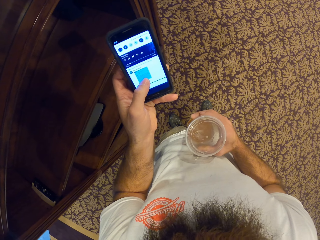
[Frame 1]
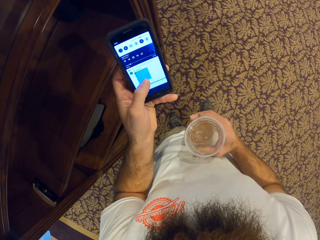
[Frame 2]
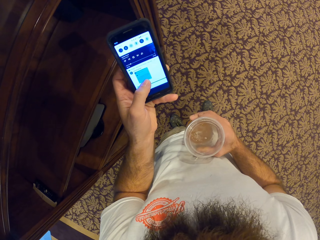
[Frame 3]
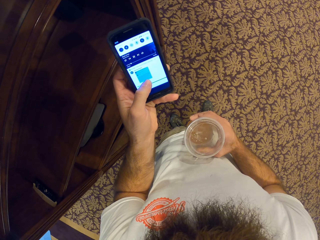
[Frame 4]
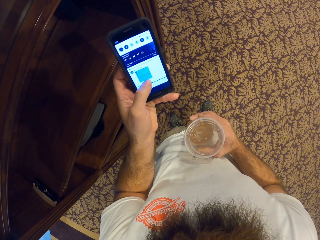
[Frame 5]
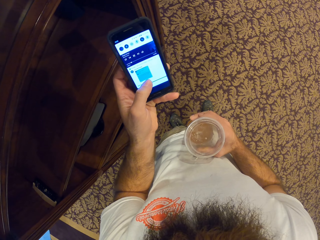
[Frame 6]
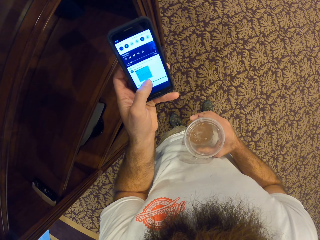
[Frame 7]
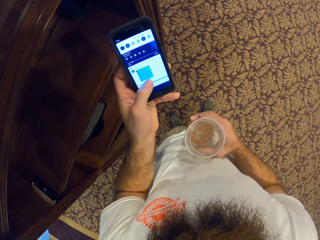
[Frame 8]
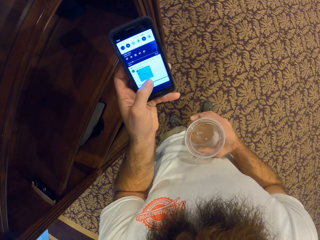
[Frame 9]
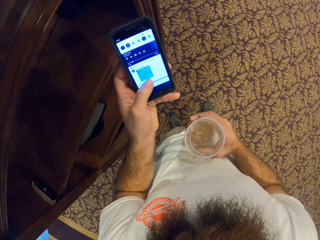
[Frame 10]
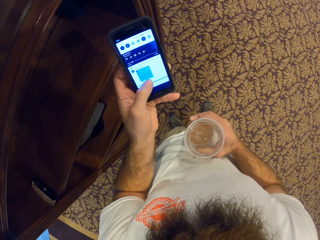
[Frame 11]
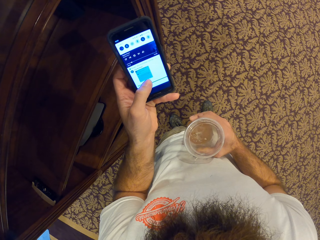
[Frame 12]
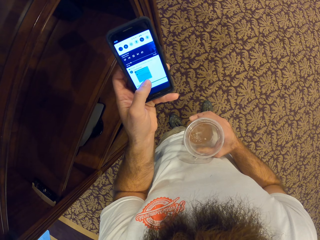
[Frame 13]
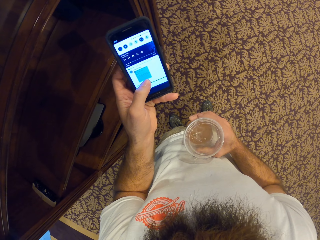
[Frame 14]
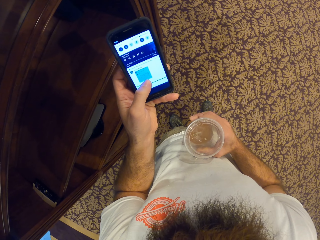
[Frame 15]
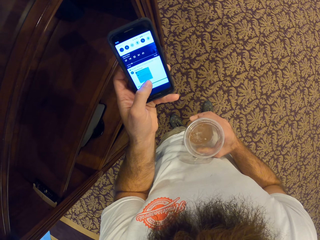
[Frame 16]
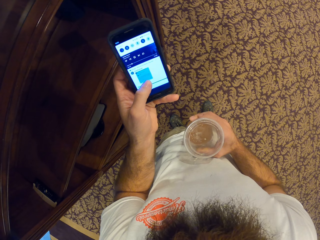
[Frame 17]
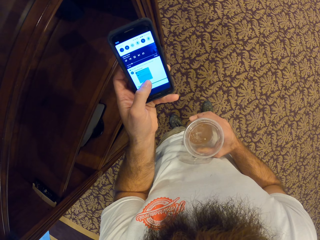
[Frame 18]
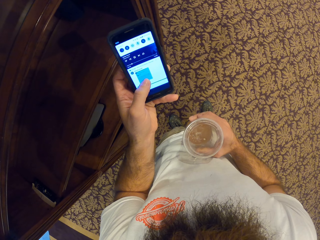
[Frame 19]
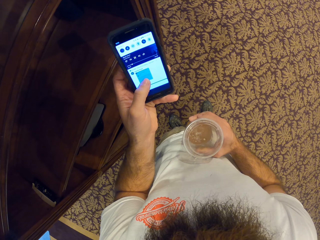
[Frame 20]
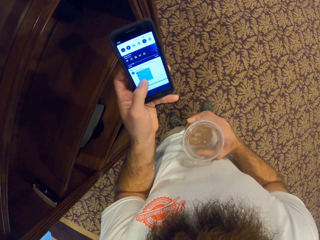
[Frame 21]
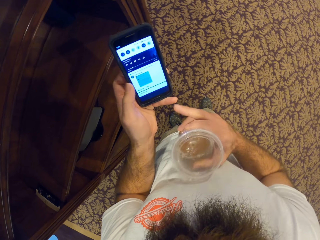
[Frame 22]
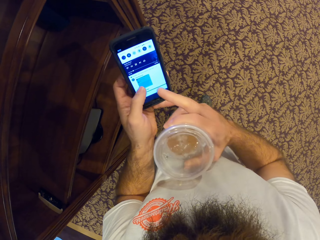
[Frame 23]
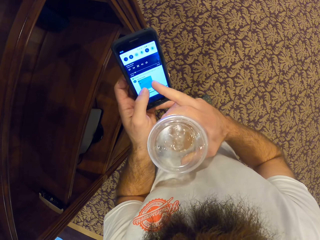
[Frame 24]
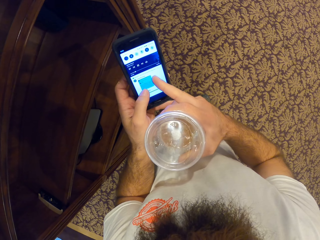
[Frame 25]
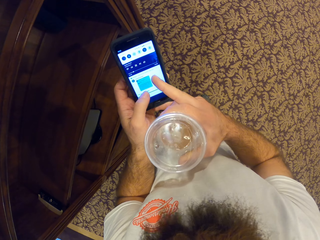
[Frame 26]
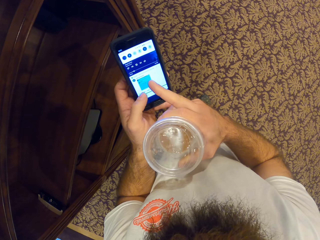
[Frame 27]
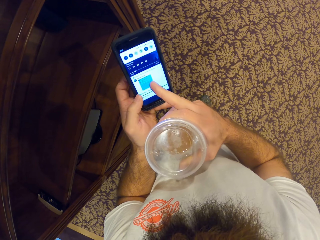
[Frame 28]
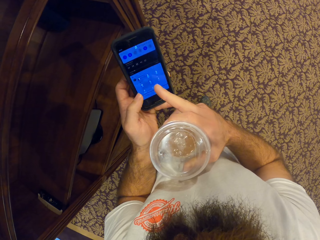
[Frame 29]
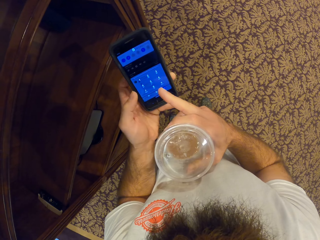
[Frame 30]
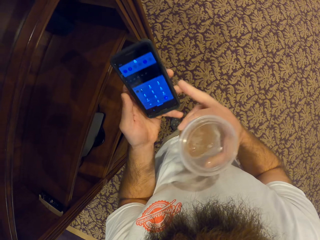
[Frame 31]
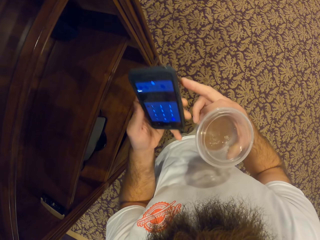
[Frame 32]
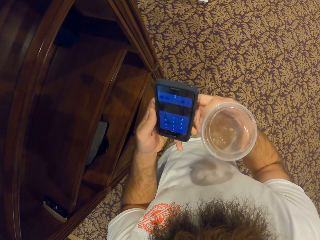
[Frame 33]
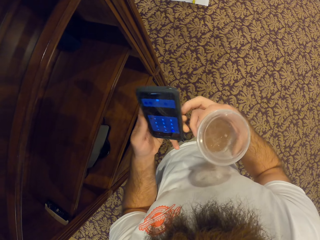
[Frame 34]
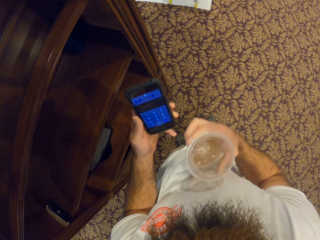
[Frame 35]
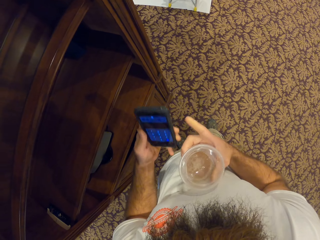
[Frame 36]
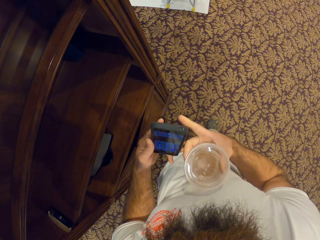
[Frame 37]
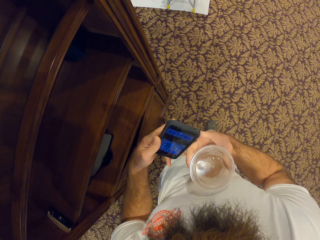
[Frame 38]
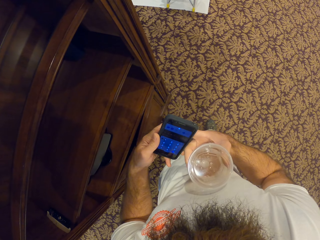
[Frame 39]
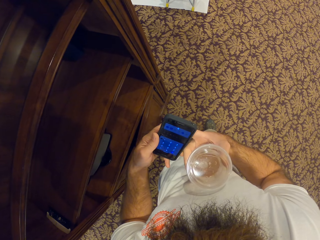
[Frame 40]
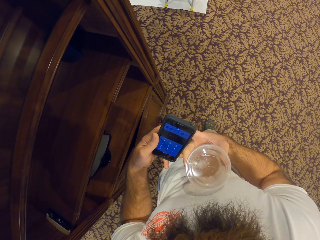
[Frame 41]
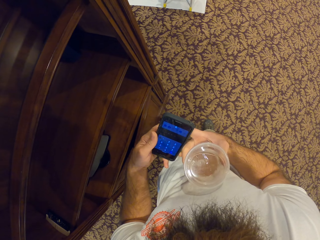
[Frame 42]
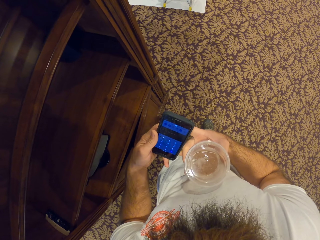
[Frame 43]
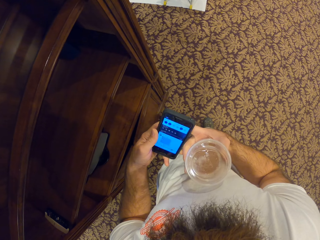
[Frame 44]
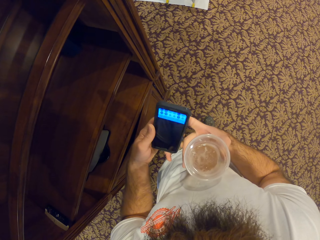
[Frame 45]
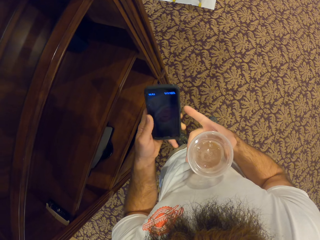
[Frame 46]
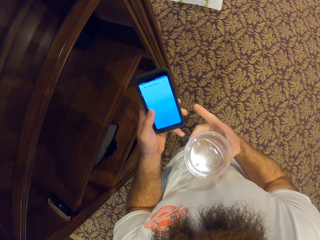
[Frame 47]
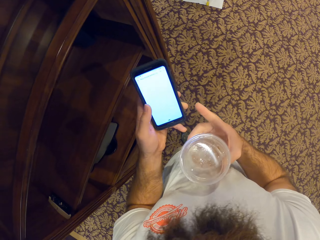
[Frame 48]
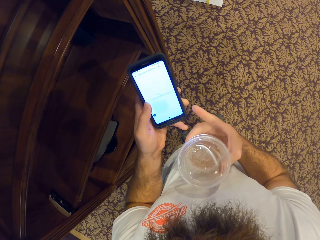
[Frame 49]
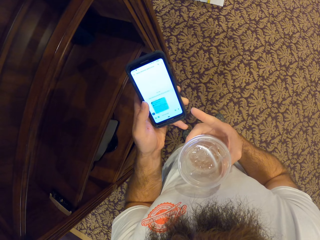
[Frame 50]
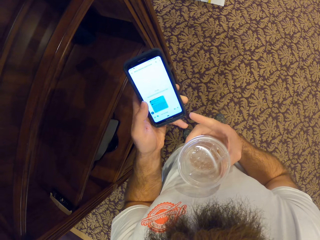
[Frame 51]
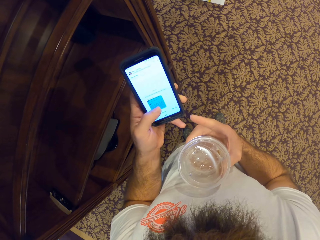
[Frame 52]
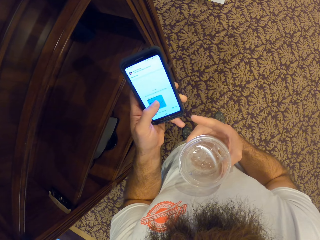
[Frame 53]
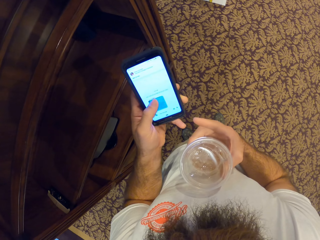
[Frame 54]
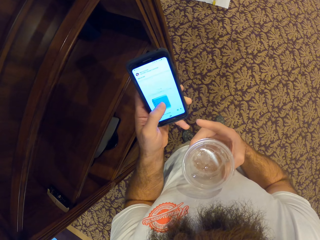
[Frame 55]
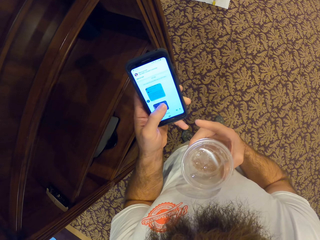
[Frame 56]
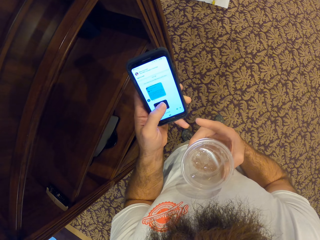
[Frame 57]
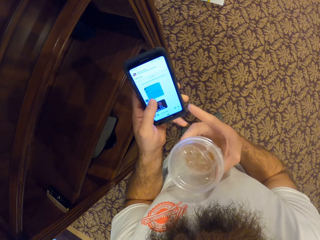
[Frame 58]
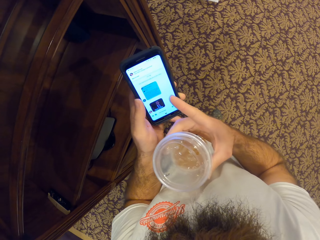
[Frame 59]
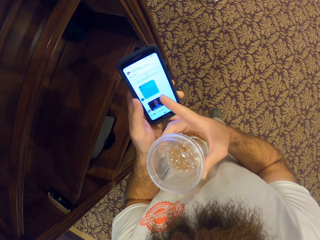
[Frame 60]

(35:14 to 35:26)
The camera wearer looks at the phone's screen. They swipe on the phone's screen. They press the phone. They point at the phone's screen.
